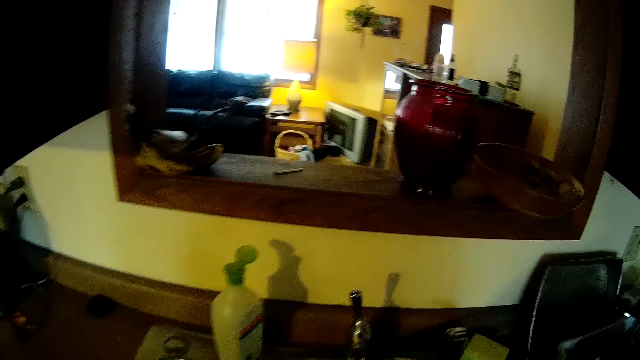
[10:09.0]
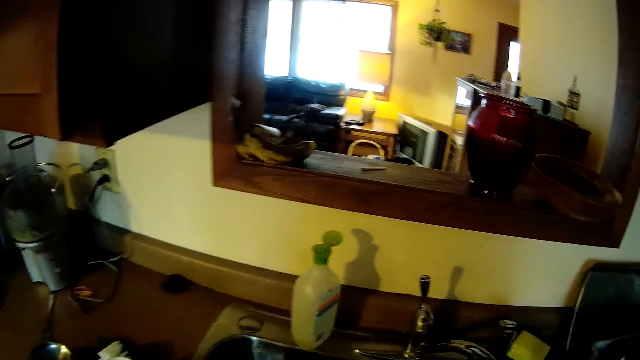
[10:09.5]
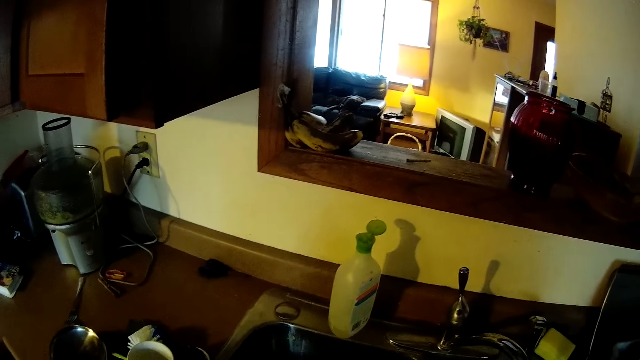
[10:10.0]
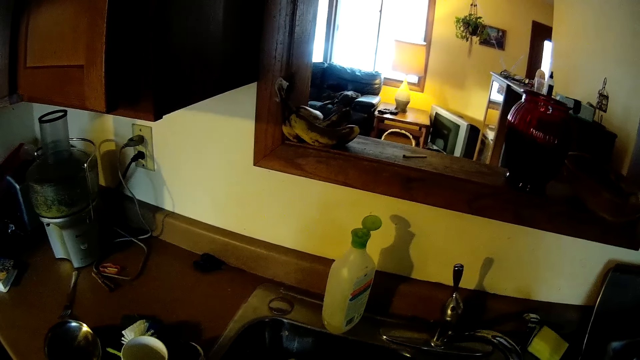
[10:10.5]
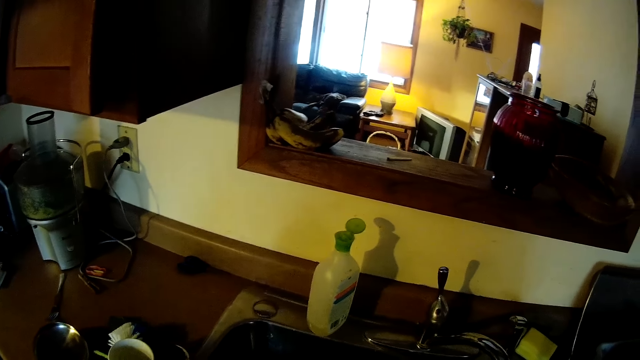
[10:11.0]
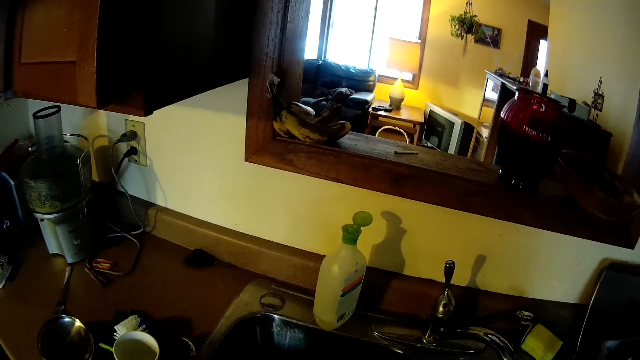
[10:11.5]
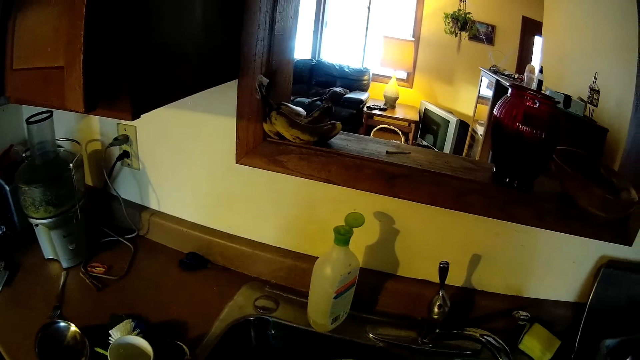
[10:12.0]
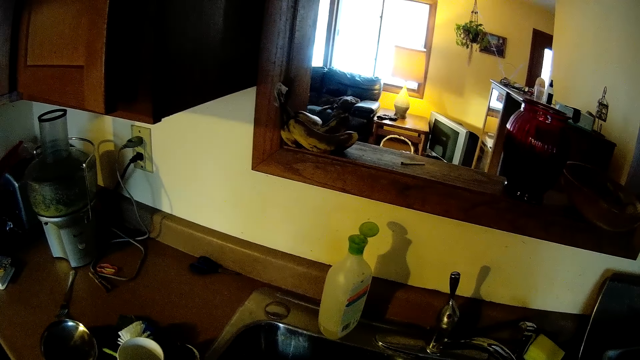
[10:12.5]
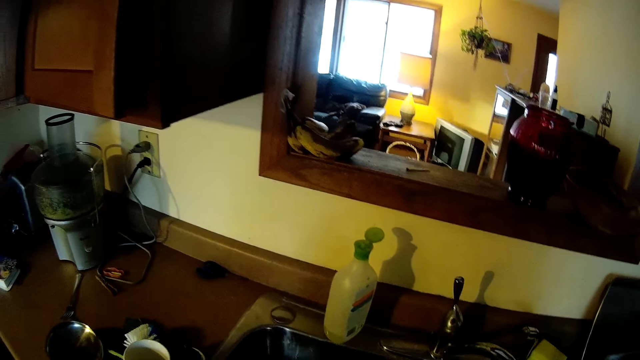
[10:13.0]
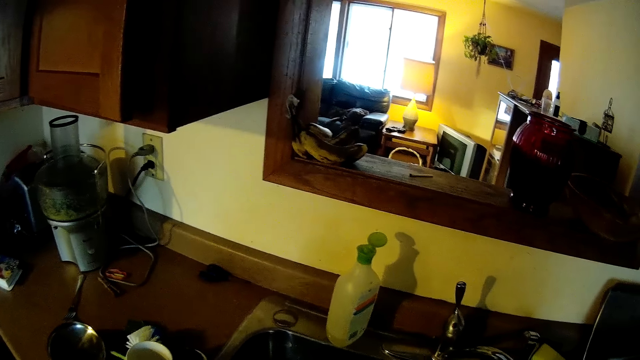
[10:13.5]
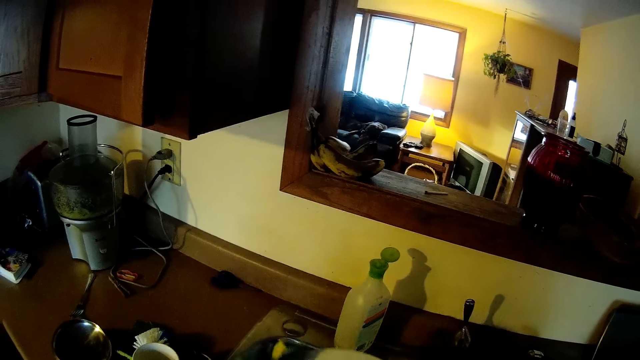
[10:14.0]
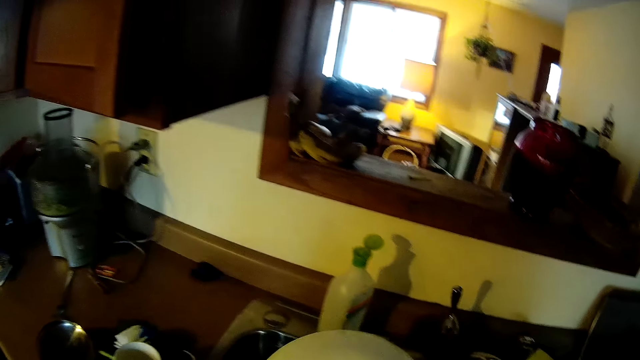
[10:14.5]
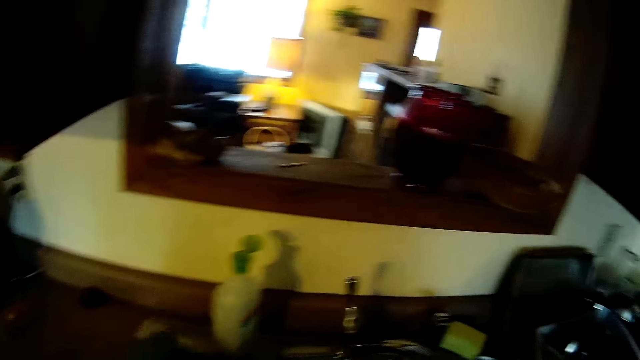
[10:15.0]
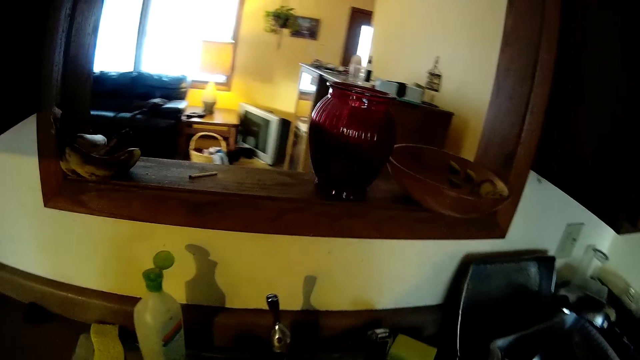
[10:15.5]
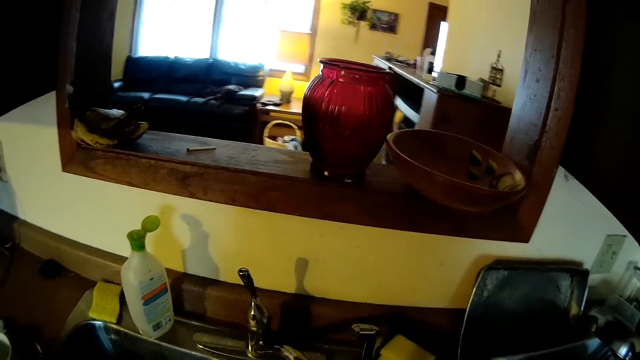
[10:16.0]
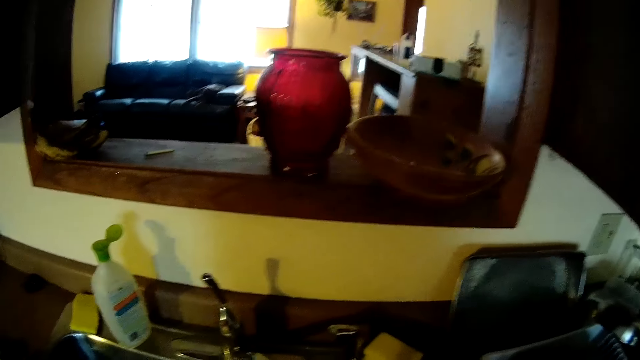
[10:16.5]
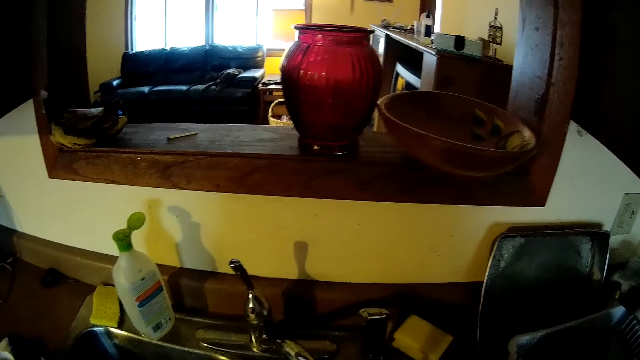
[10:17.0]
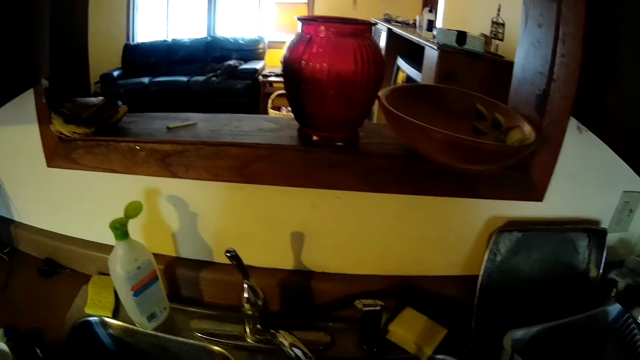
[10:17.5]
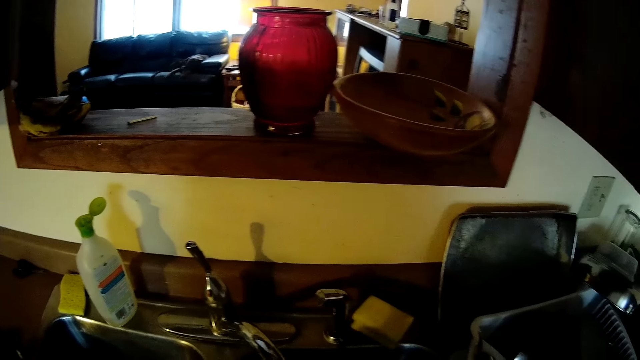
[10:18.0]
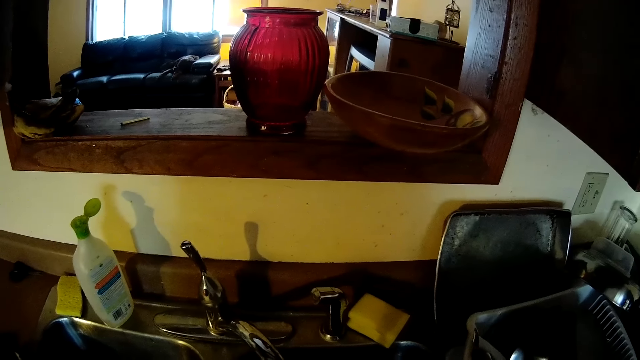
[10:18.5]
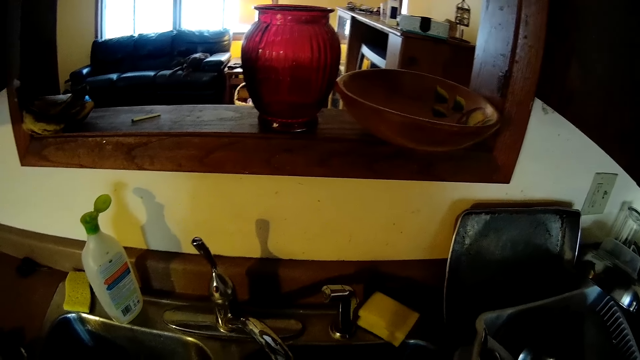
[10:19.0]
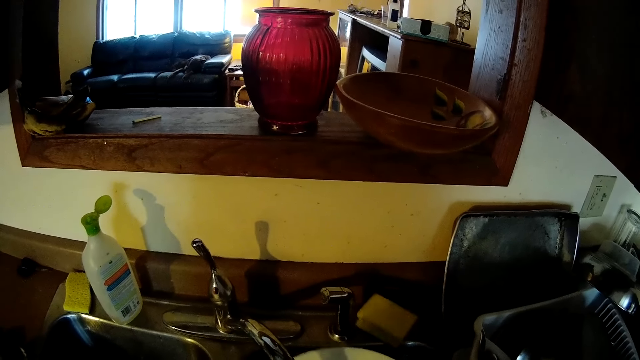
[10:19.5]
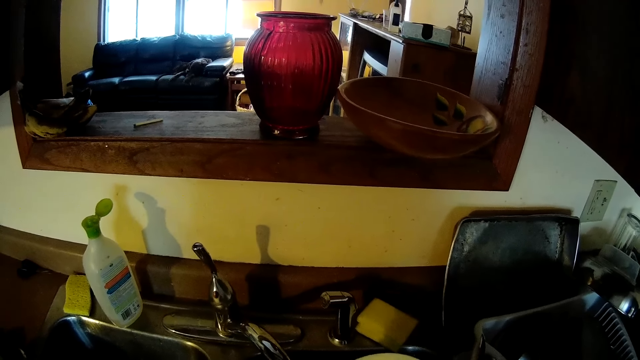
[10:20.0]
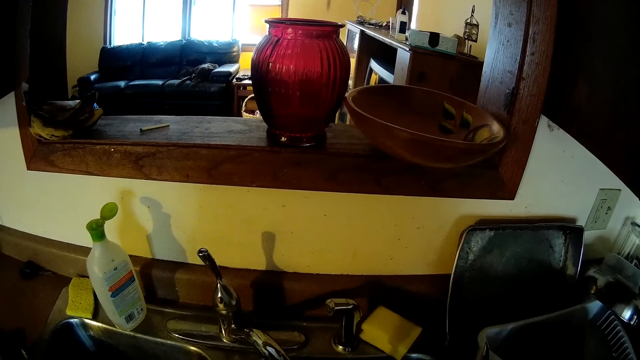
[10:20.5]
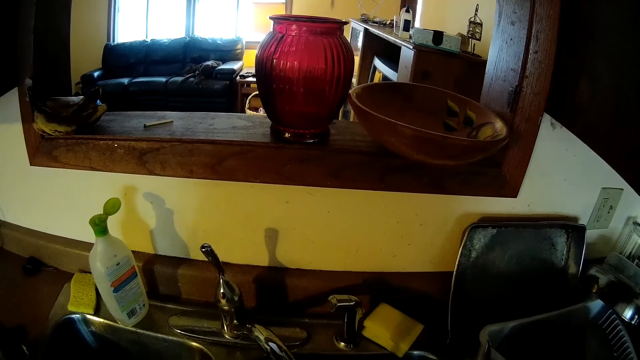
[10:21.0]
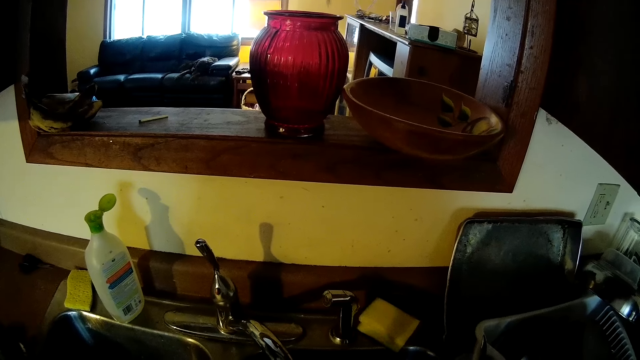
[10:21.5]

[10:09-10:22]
The camera wearer places the dishwashing liquid soap bottle on the kitchen cabinet with his left hand. He washes the plate and scrubs the plate with the sponge. He places the yellow sponge on the kitchen sink with his left hand. He rinses the white plate under the kitchen sink's tap with both hands.

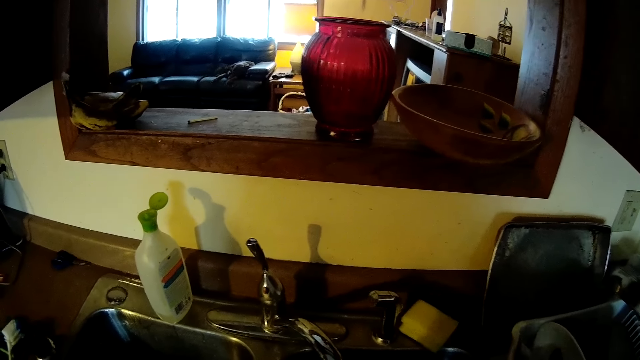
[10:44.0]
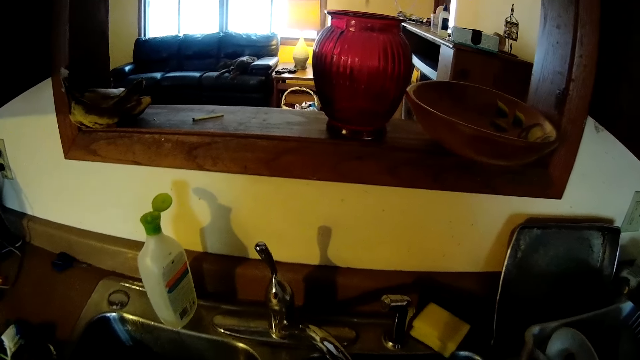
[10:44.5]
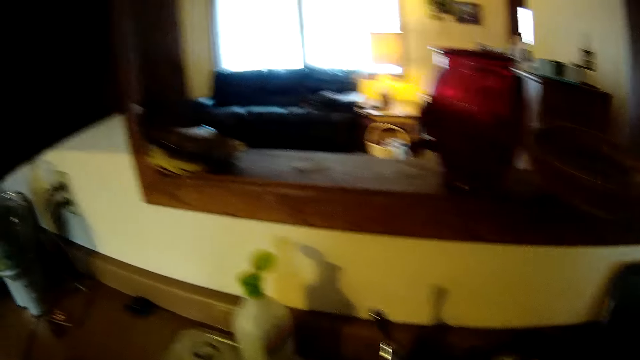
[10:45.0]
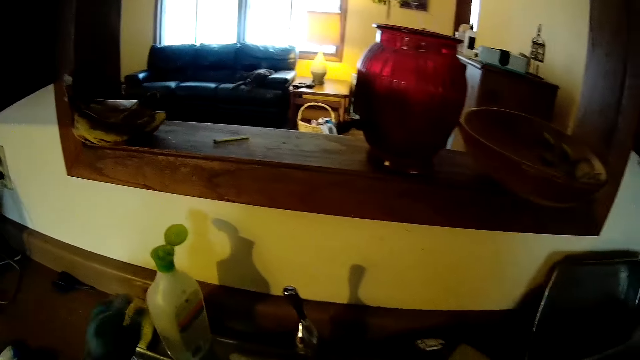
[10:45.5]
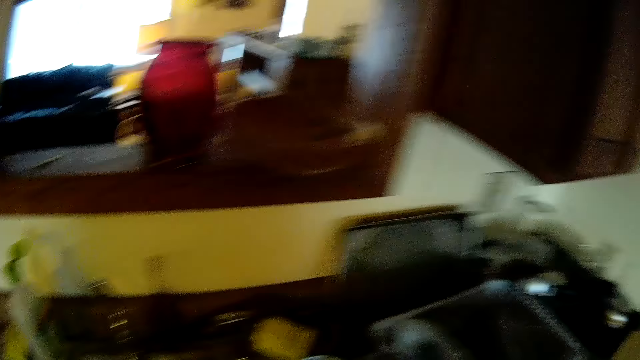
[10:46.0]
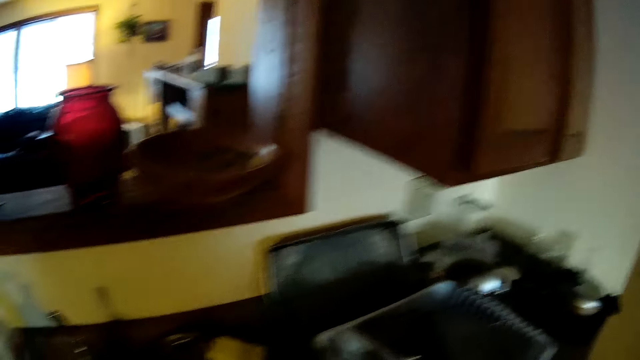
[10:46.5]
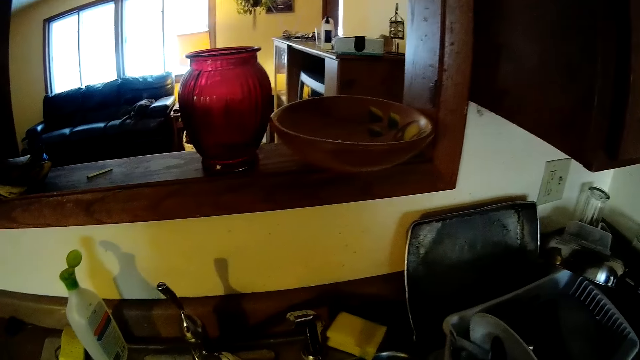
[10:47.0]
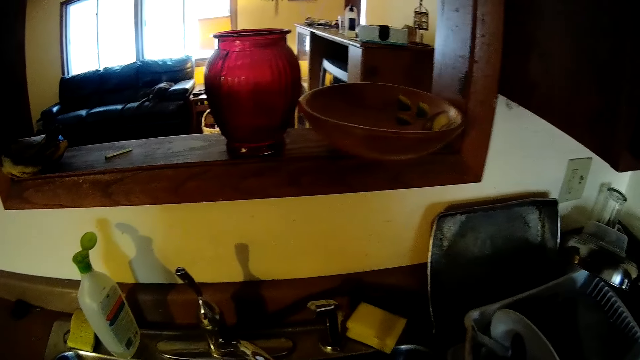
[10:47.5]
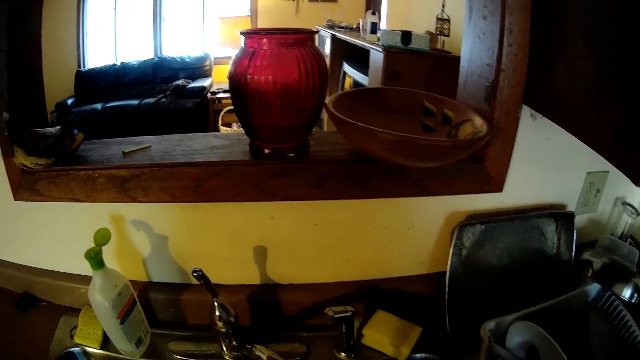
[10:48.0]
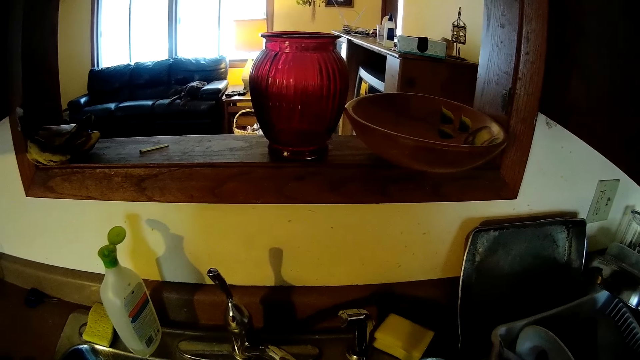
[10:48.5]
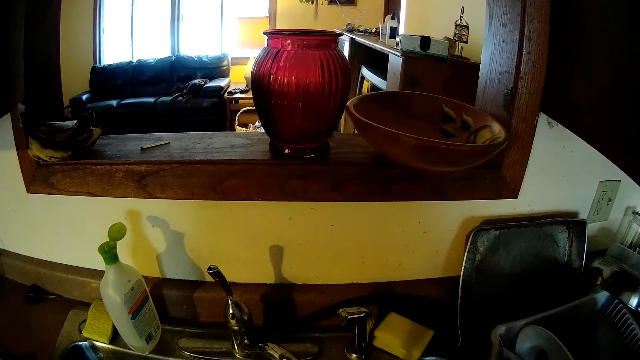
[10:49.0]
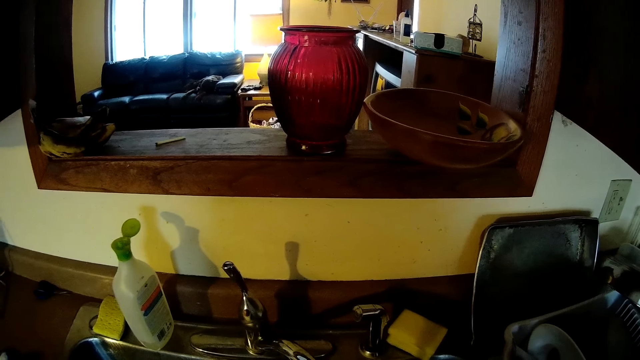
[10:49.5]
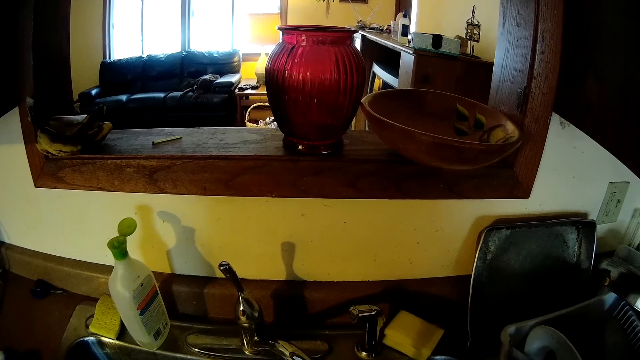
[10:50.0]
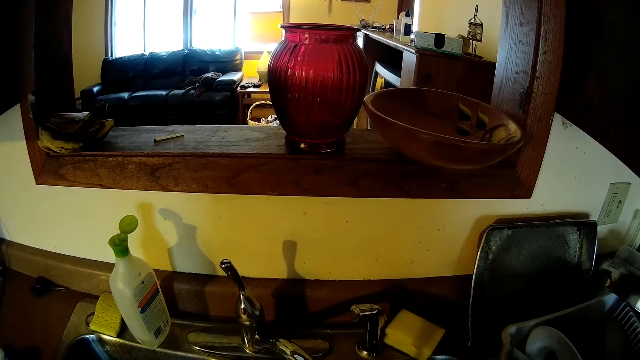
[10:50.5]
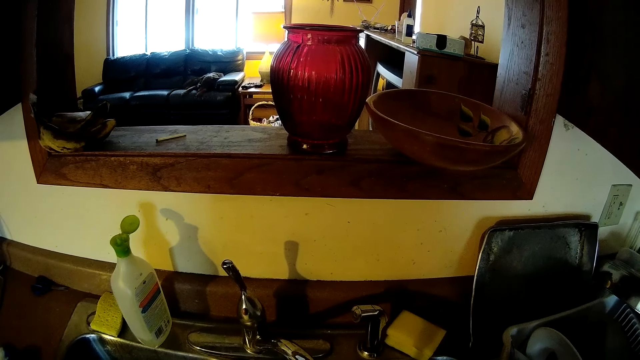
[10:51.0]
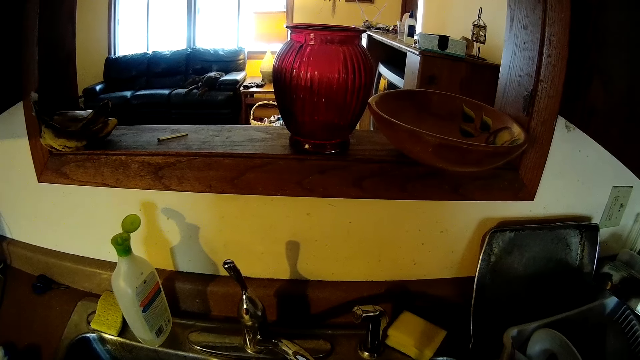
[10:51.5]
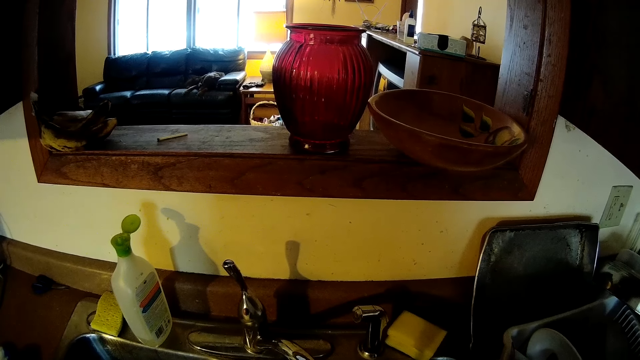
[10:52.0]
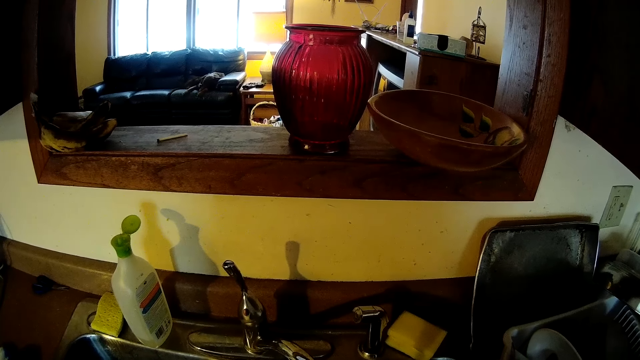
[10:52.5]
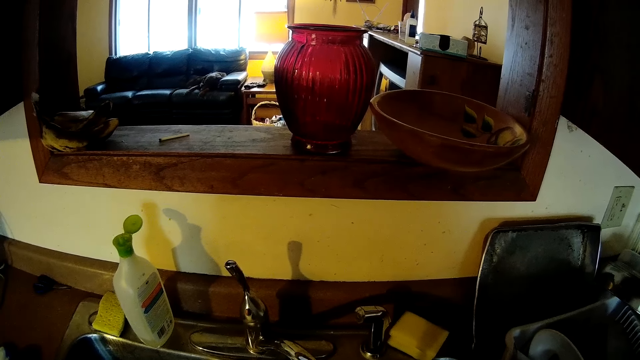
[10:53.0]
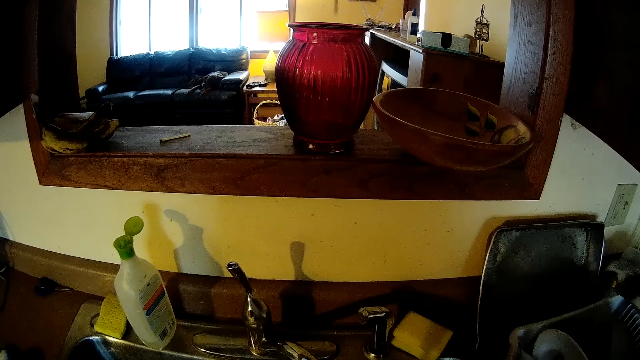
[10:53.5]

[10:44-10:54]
The camera wearer places the yellow sponge on the kitchen sink with his left hand.
